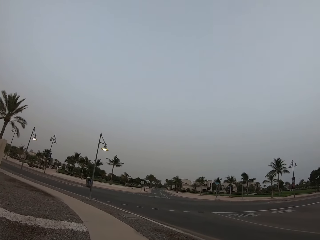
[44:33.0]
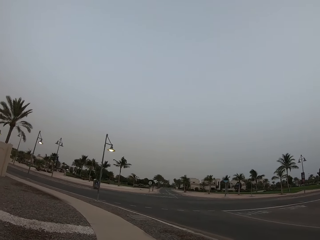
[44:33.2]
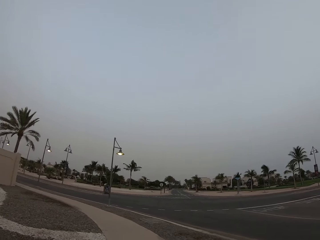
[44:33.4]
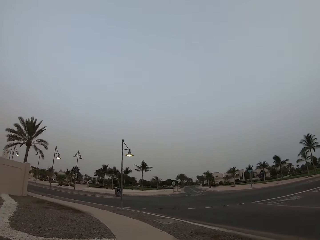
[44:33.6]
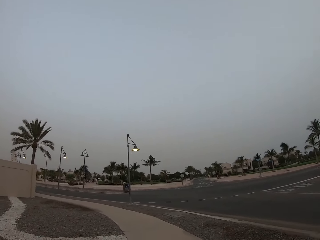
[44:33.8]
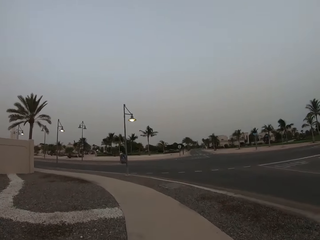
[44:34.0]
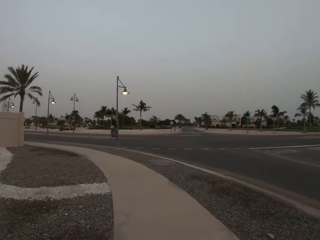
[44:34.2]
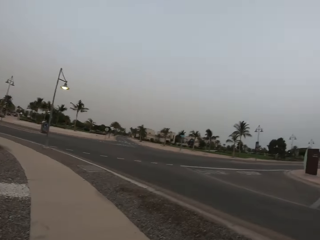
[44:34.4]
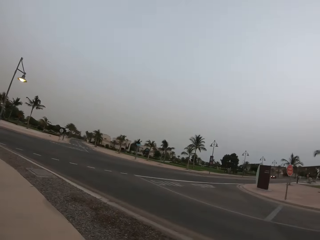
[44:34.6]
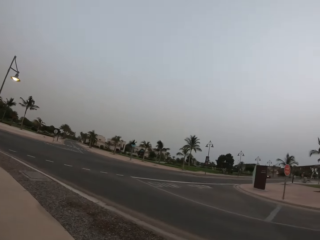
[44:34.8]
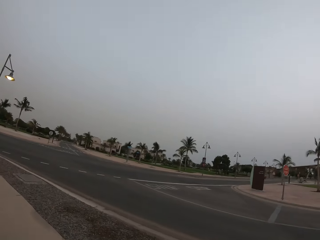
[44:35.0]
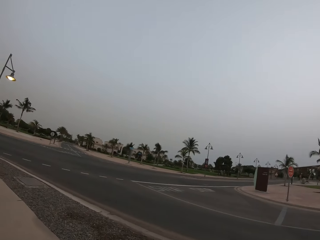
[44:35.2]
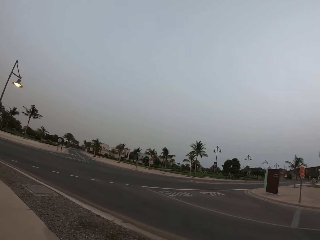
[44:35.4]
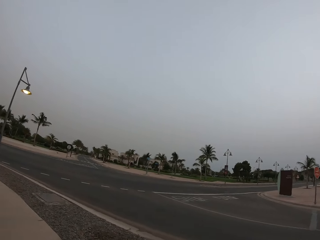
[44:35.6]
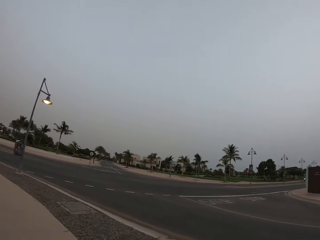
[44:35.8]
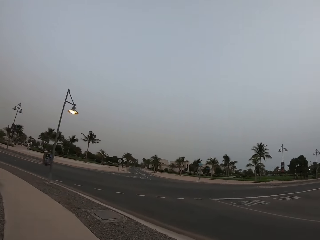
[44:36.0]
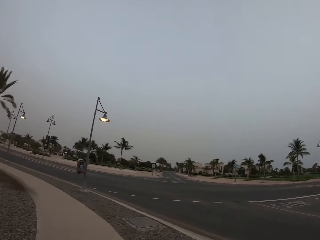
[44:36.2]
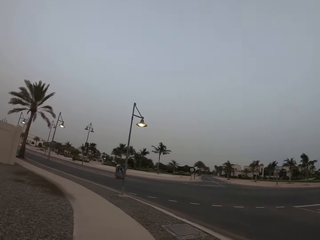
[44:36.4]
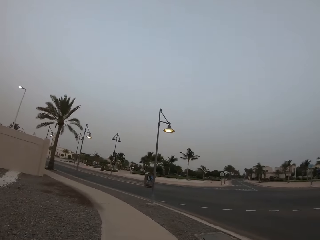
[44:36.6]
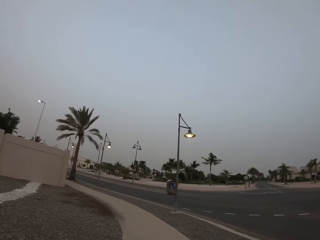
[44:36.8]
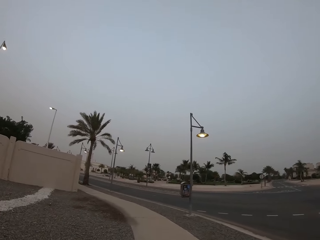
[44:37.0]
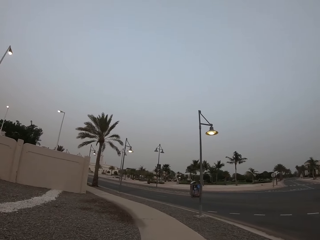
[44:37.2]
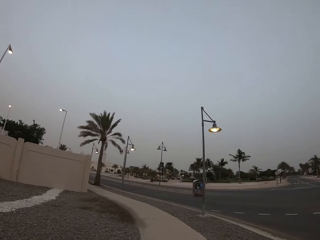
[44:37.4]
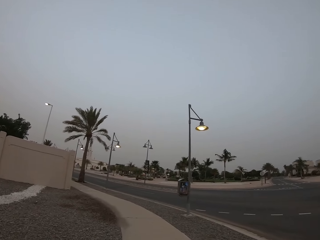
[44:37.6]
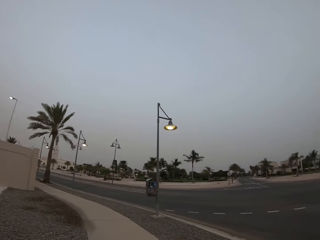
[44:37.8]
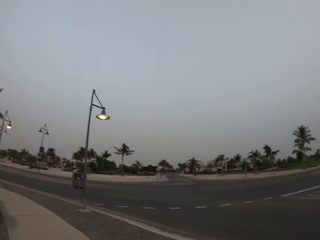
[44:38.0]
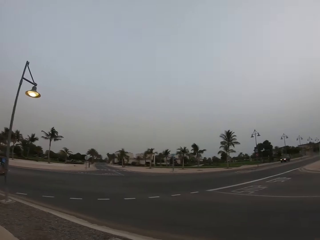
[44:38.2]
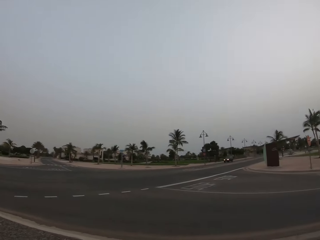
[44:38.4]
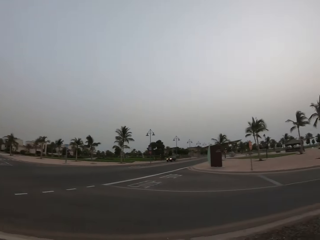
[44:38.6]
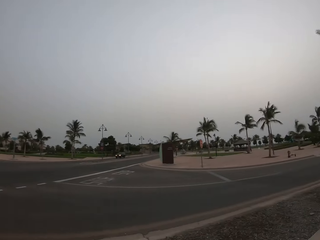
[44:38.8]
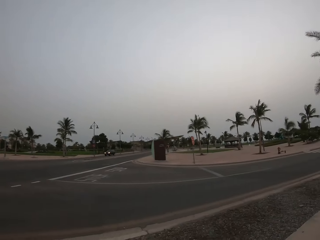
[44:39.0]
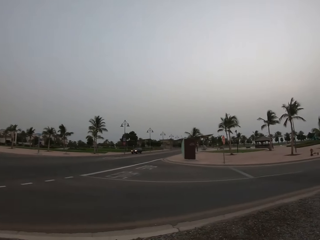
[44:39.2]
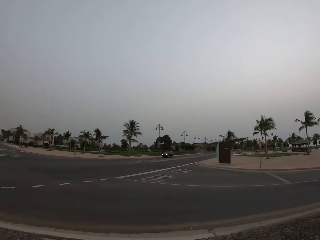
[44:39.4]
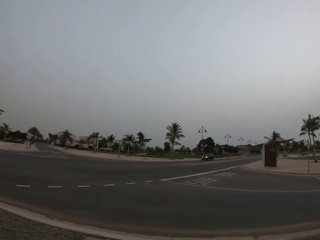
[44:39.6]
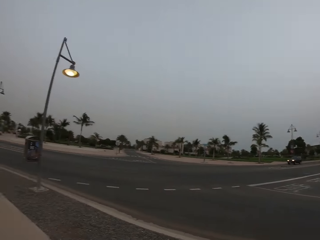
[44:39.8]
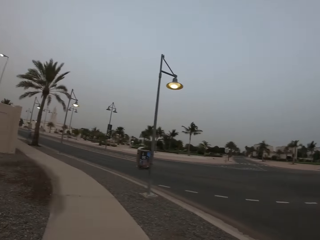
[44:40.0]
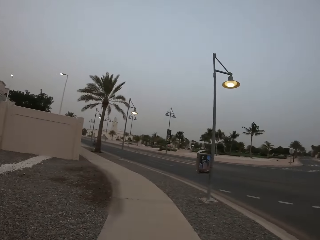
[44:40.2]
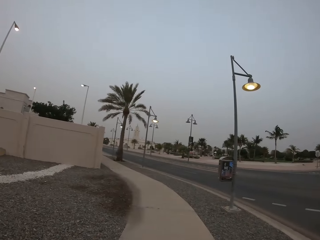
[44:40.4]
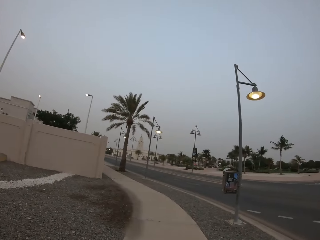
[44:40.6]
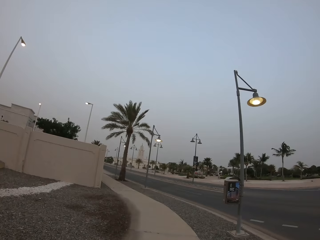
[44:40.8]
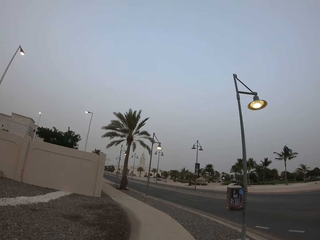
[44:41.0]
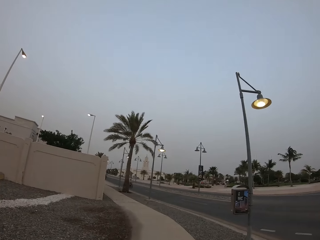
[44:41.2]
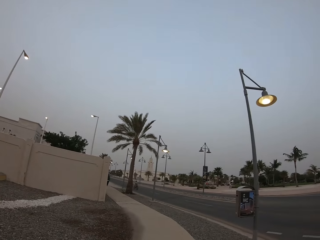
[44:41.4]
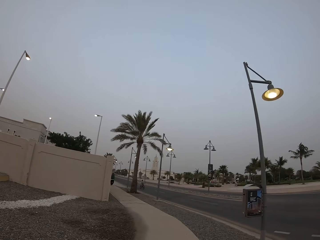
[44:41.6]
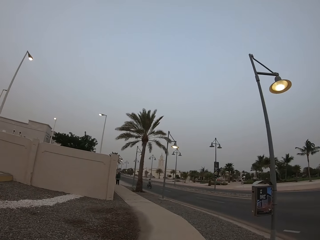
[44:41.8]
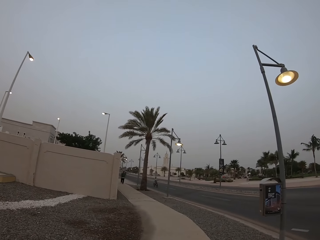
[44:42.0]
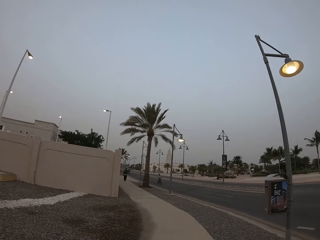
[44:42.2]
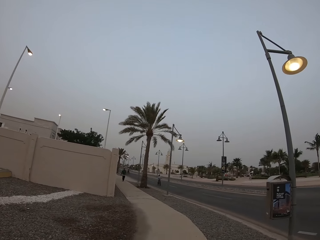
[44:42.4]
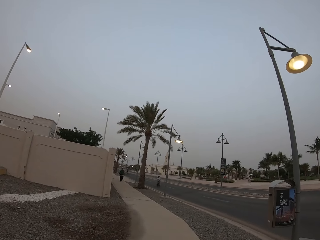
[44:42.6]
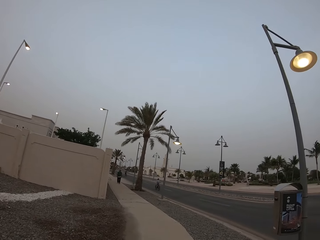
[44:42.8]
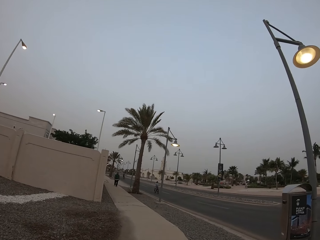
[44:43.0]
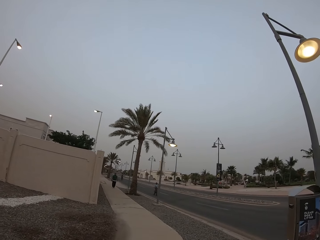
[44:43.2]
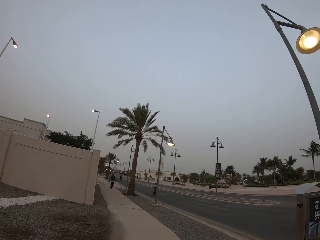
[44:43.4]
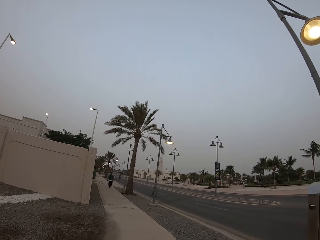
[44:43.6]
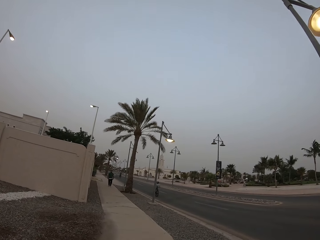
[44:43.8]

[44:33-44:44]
The camera wearer looks around. They walk around.

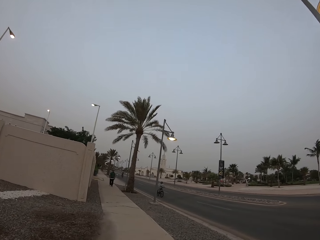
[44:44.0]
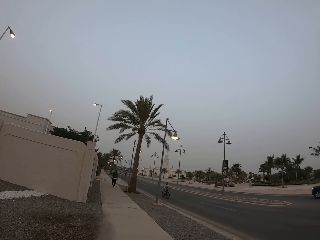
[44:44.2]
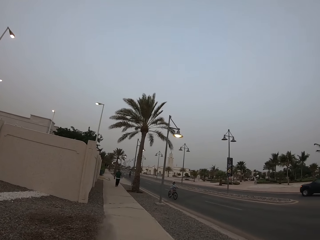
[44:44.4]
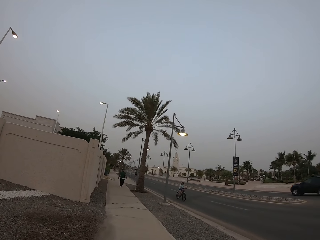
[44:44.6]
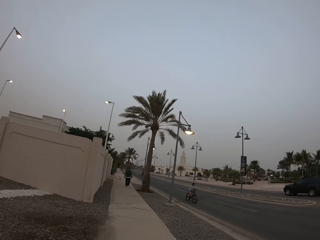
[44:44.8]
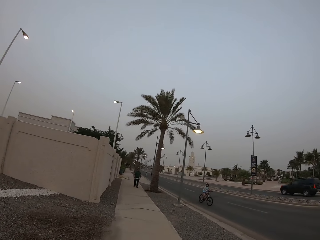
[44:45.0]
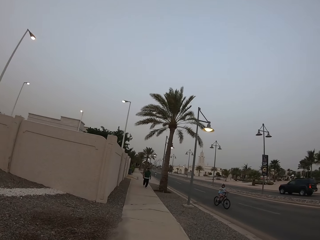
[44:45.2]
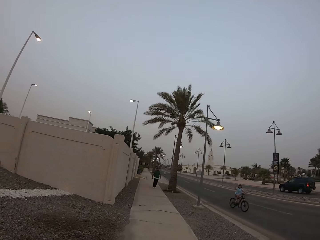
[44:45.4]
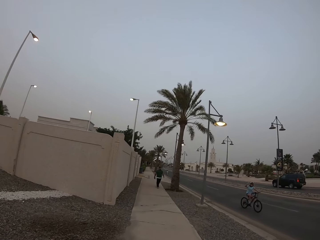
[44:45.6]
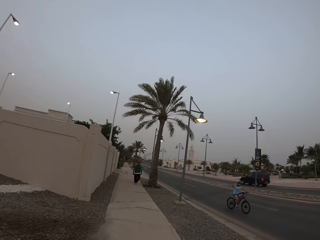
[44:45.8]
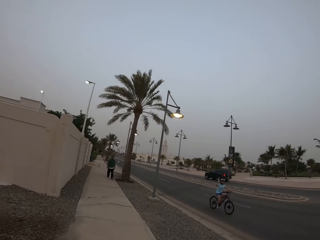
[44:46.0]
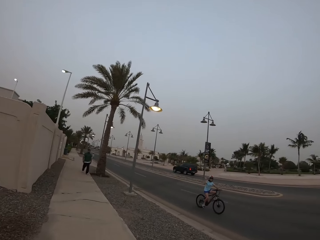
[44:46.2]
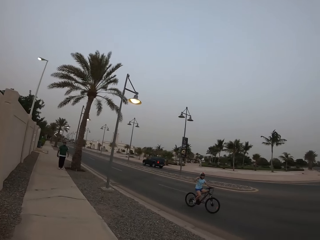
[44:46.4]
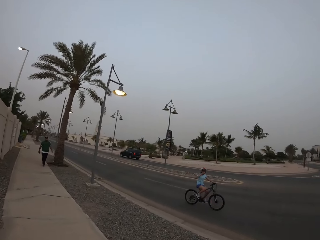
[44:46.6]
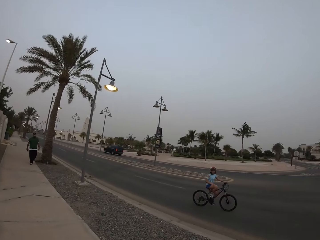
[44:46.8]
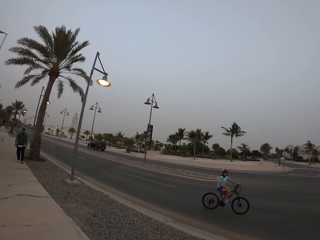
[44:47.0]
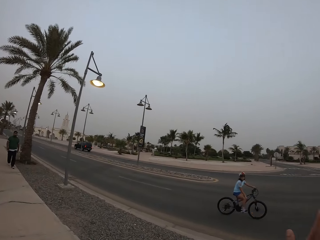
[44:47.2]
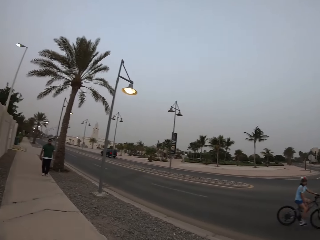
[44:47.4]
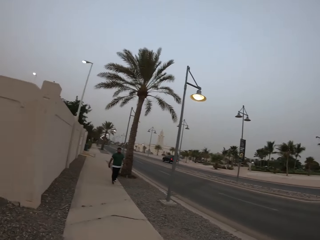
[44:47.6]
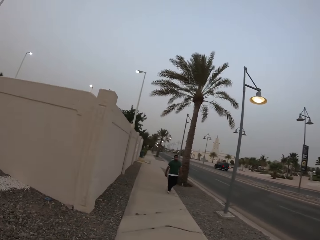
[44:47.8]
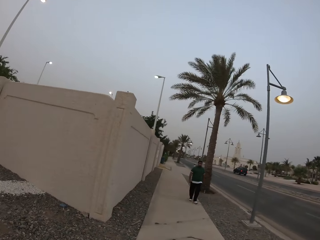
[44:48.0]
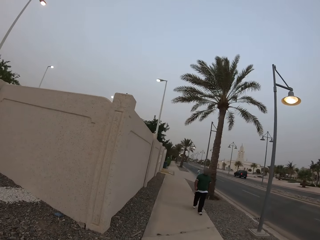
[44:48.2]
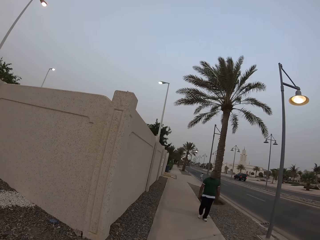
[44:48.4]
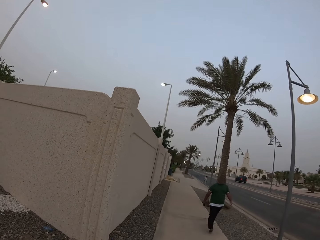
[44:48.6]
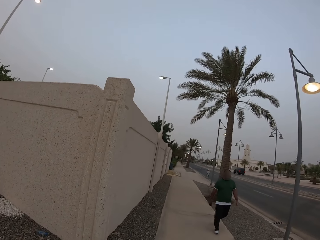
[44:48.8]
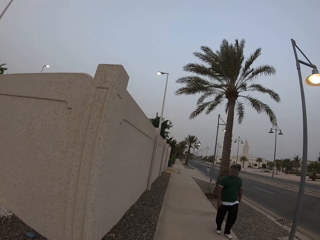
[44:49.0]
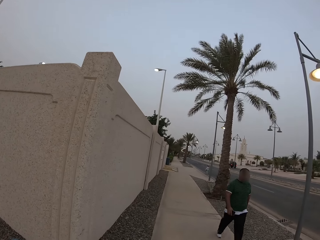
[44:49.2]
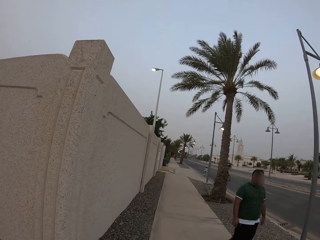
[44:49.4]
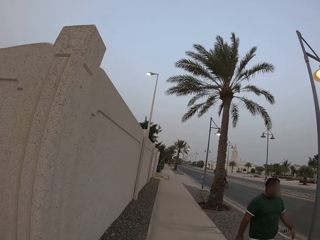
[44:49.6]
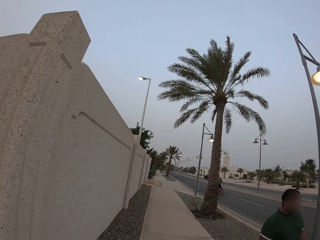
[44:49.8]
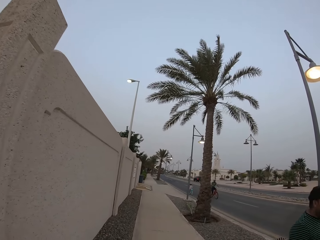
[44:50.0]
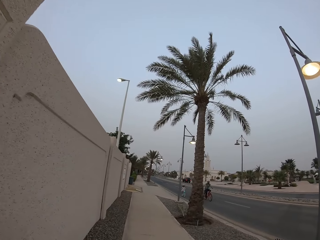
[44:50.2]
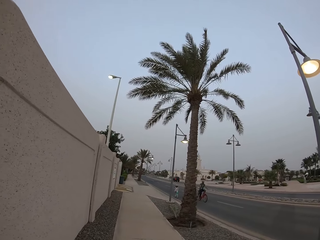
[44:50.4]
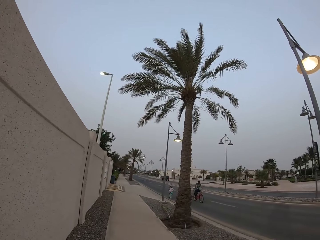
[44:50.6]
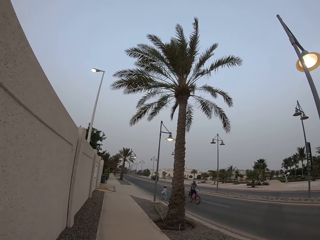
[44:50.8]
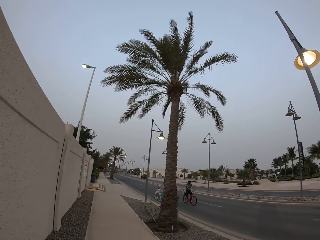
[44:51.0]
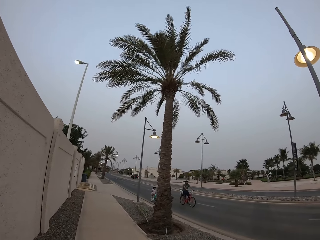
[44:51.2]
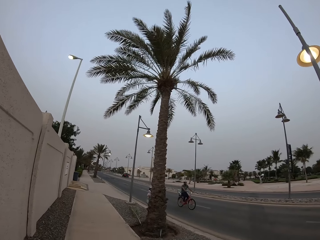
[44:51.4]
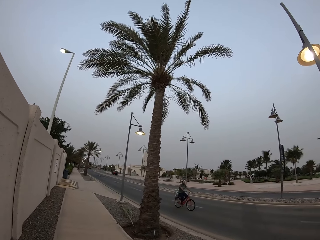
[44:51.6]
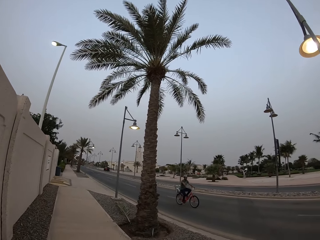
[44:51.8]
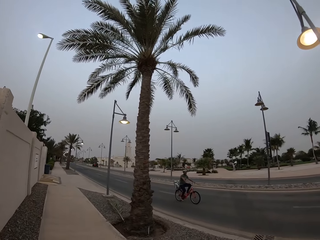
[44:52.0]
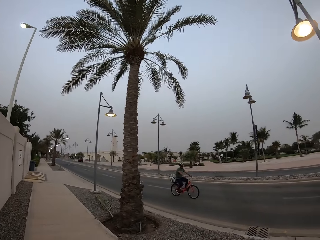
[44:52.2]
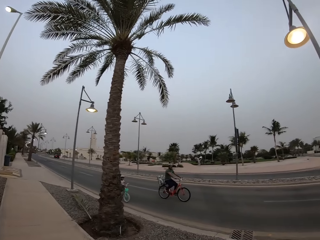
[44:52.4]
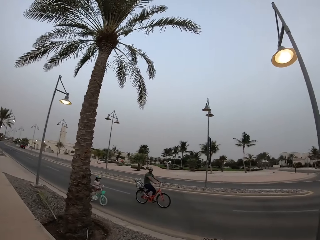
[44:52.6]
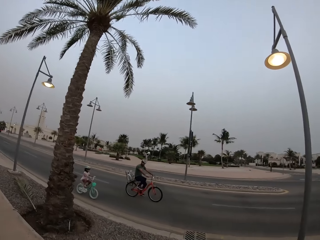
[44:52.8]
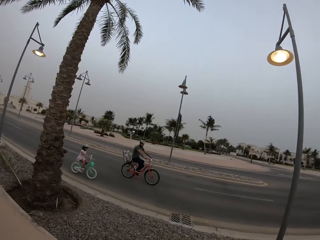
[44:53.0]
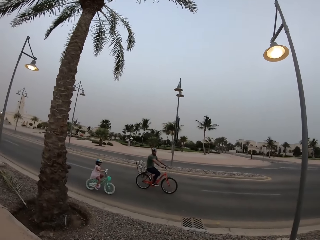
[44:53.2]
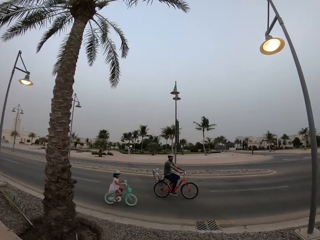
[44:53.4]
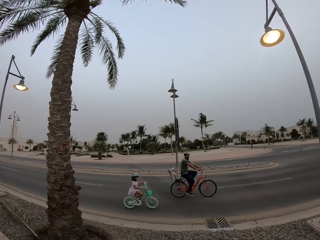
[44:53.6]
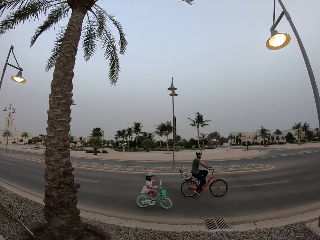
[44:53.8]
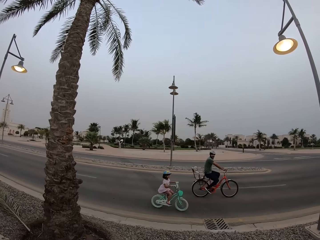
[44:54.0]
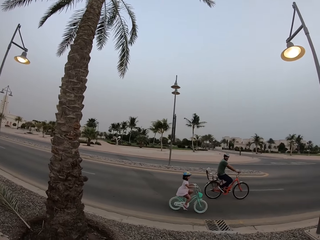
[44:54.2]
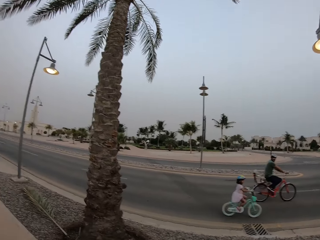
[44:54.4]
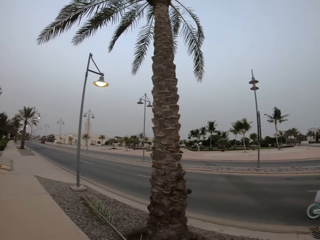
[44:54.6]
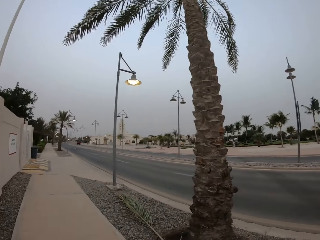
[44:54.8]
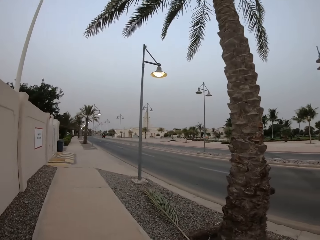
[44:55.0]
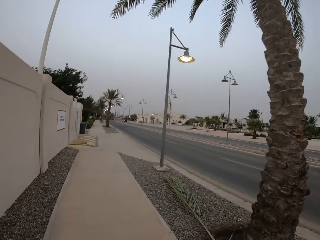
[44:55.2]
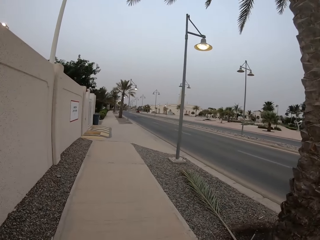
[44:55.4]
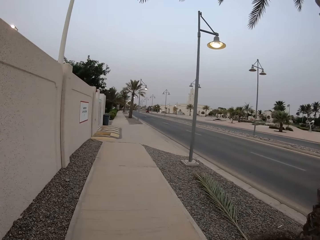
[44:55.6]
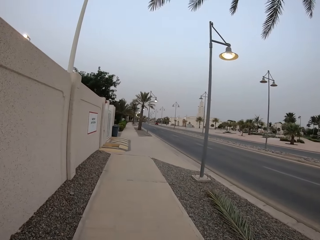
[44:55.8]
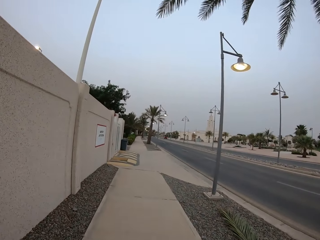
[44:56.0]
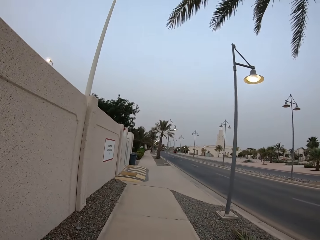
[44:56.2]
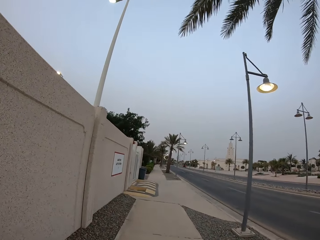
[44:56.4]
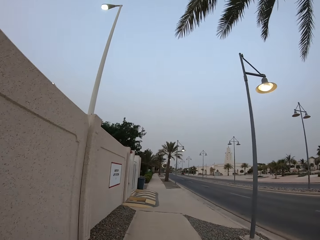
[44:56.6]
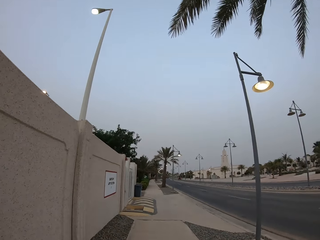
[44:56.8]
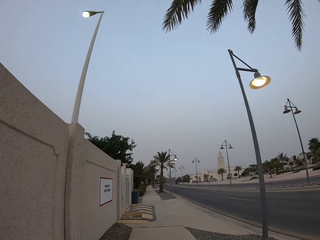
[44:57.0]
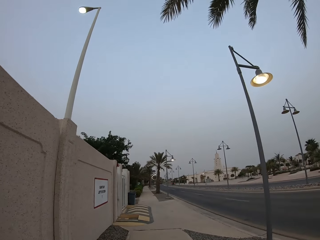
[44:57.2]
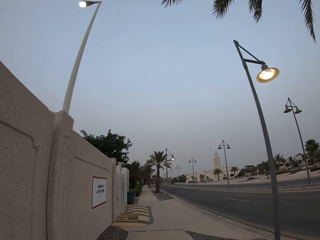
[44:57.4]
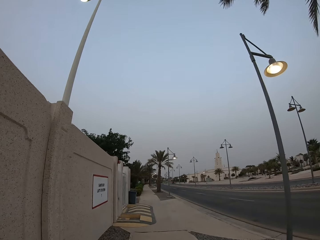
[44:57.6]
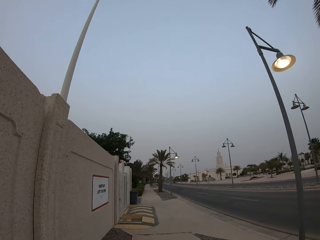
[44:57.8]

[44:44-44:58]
A man walks. Another man rides a bike. The camera wearer looks around. They walk around. Another man rides a bike. A girl rides a bike. The camera wearer looks around. They walk around.
